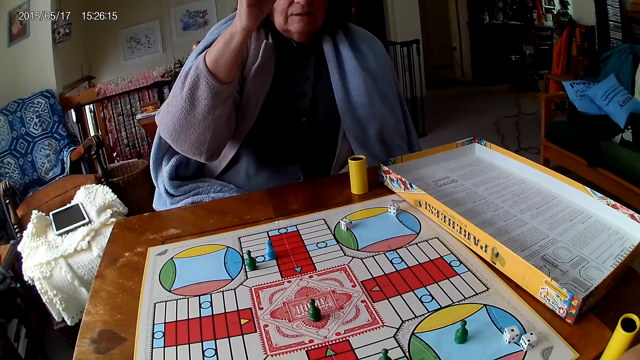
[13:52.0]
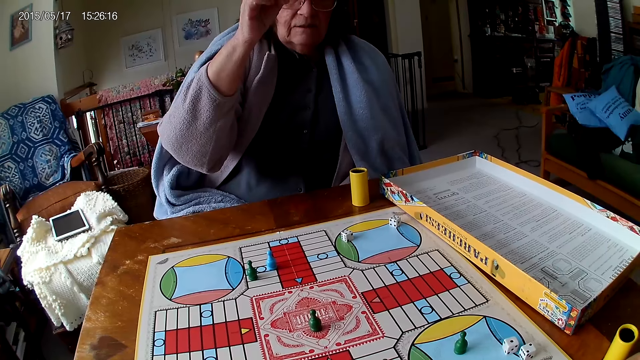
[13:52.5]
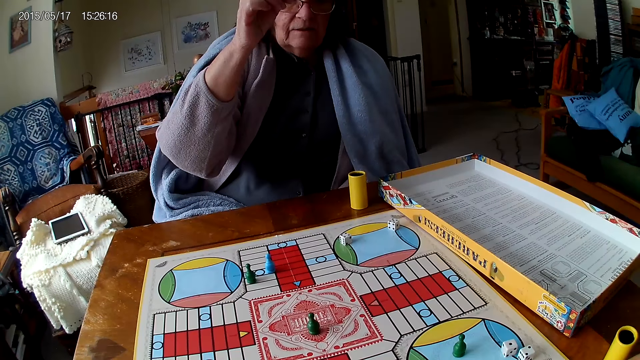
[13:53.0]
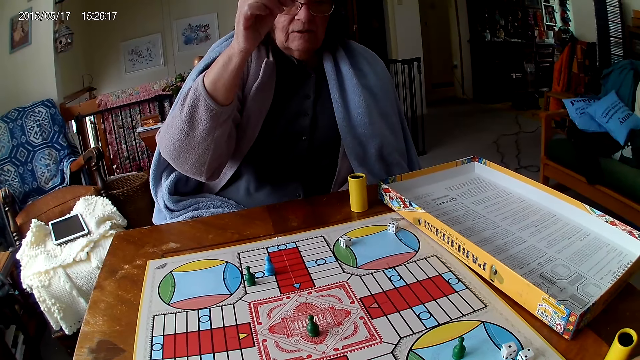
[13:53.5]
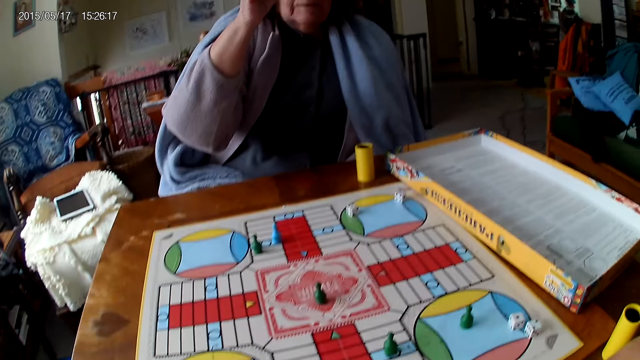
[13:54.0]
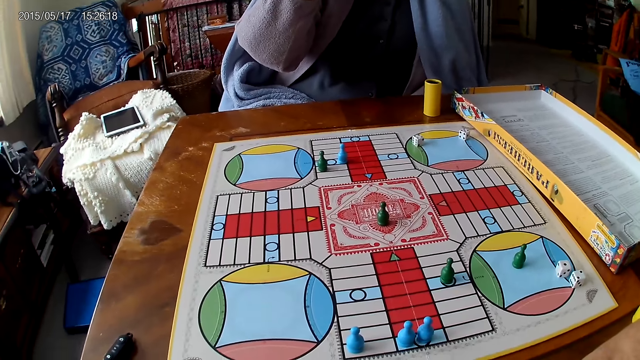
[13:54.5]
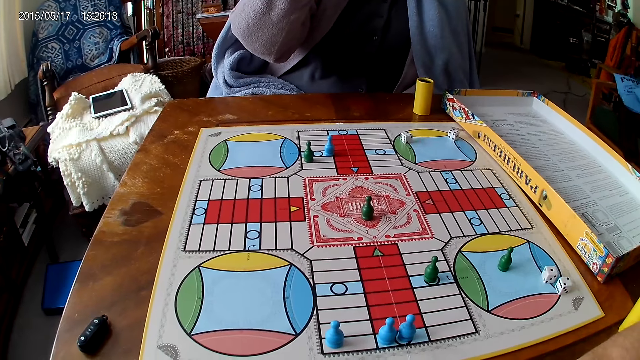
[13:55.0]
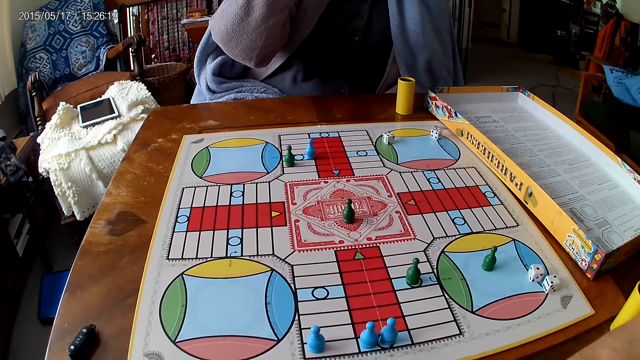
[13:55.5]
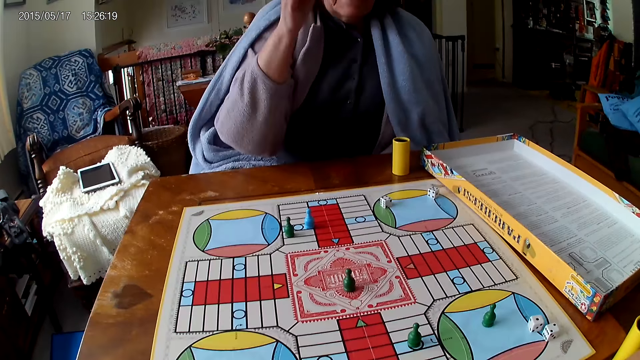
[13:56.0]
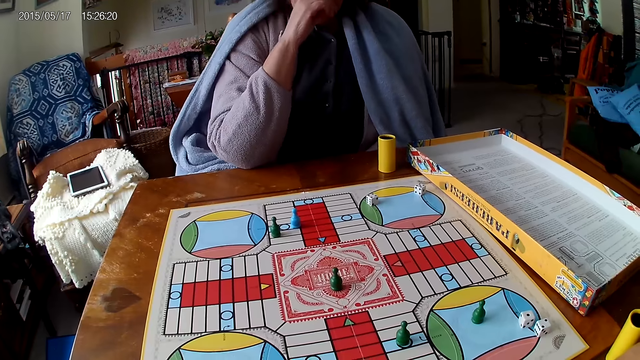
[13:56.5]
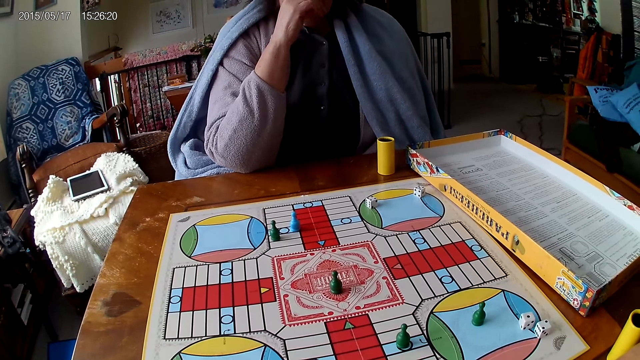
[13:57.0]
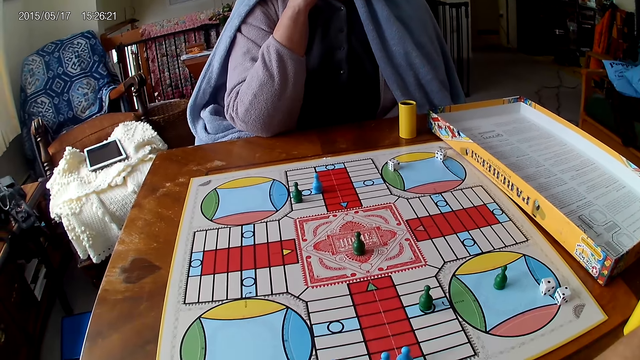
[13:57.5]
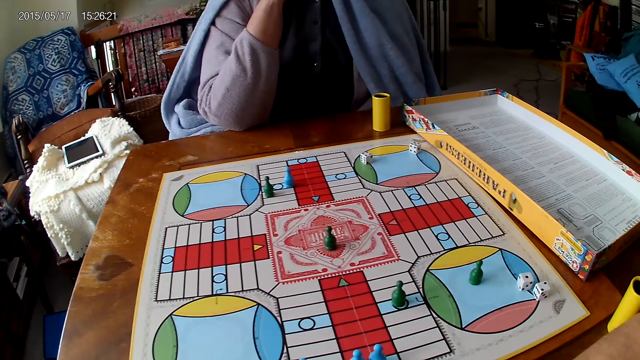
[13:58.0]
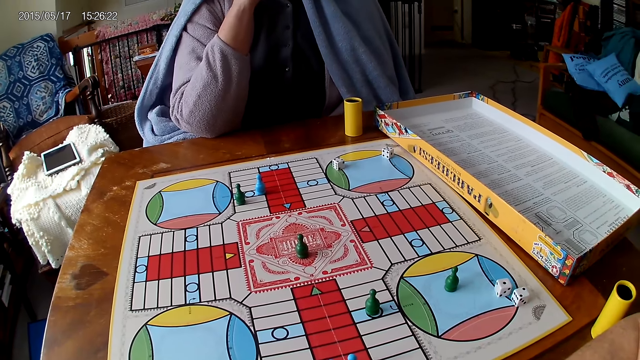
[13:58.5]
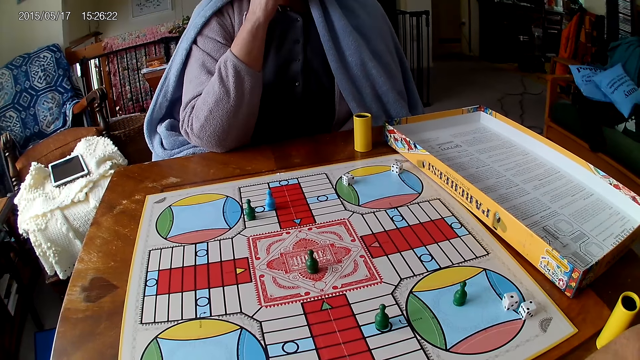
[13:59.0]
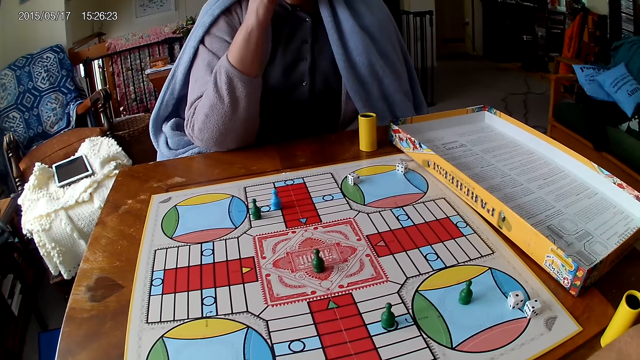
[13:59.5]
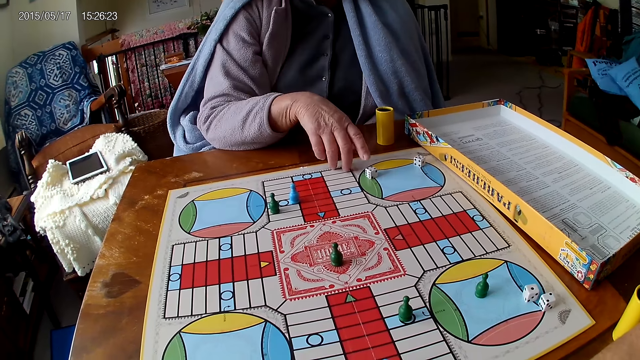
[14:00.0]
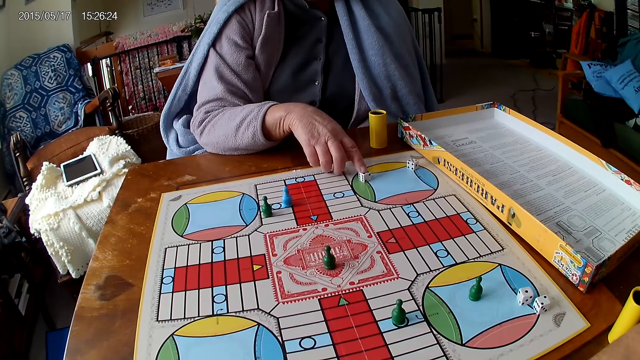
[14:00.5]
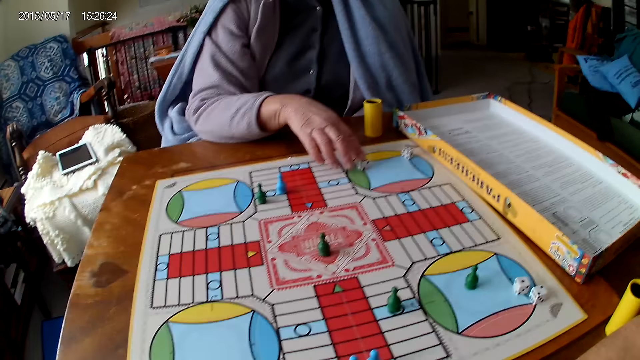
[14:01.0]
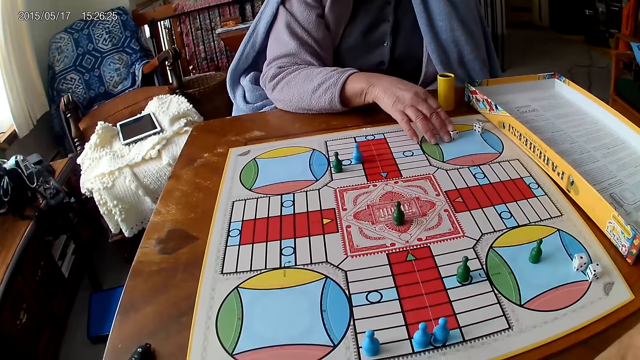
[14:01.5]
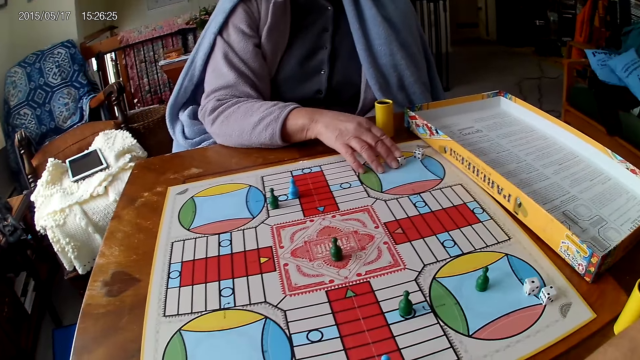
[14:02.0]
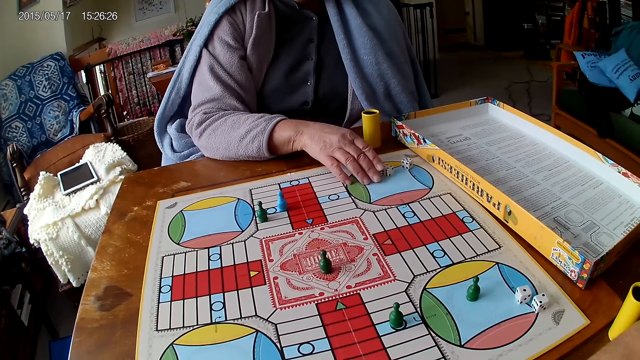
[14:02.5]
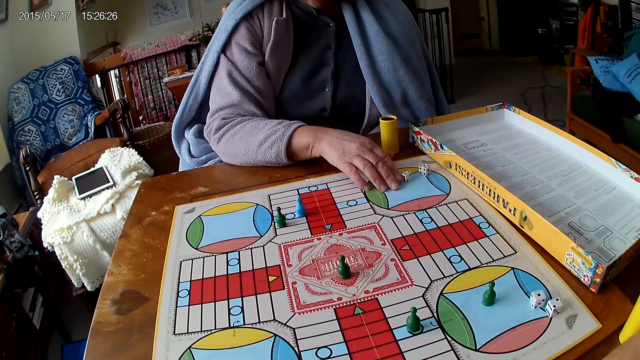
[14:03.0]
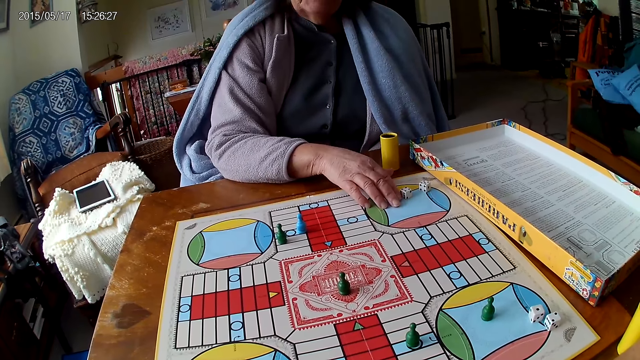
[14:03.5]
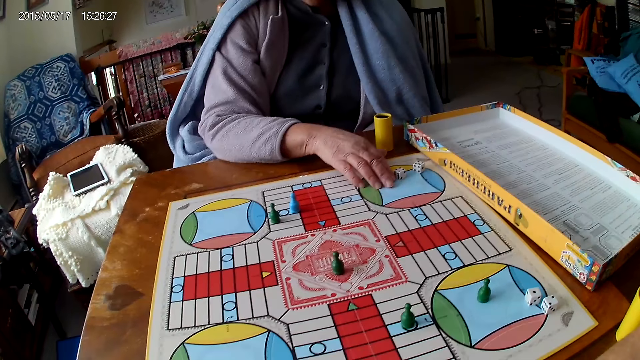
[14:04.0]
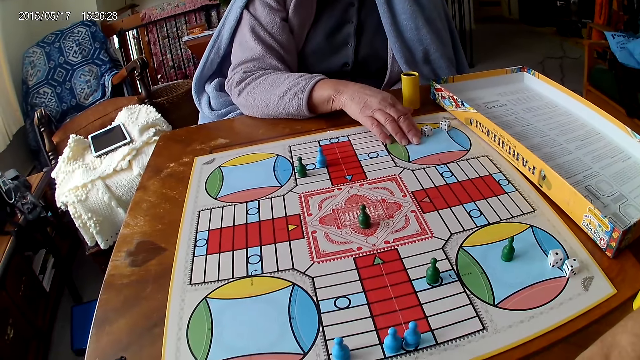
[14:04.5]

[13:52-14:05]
A woman touches the dice. The woman moves a piece of die on the Ludo board with her right hand.

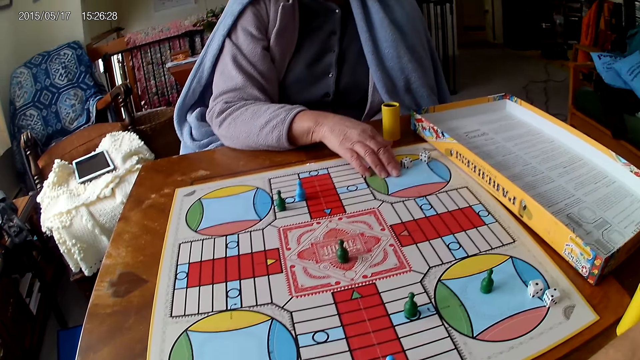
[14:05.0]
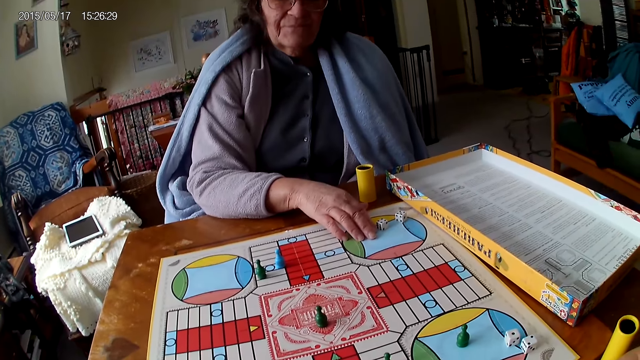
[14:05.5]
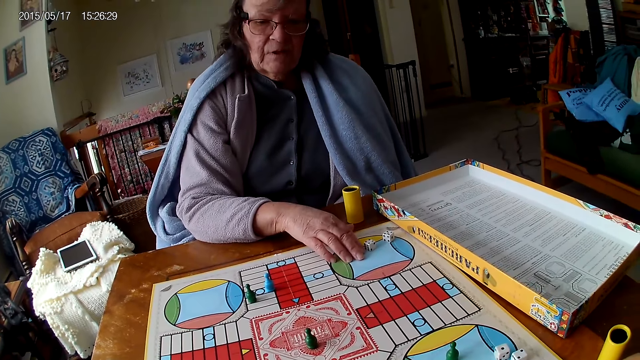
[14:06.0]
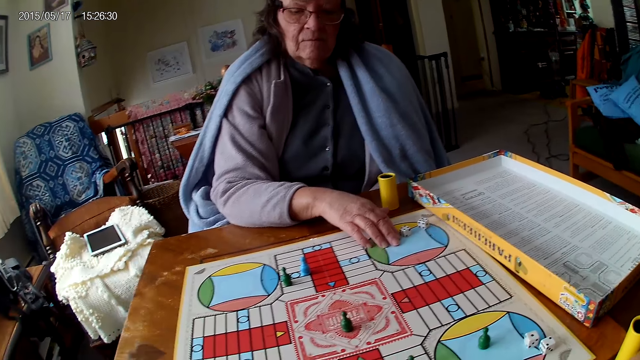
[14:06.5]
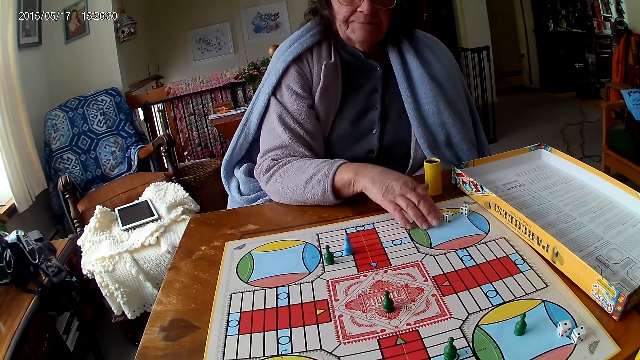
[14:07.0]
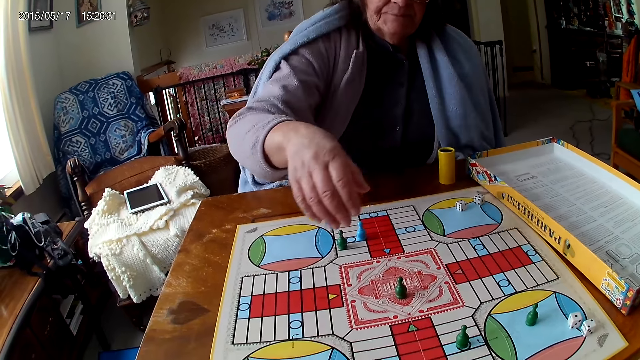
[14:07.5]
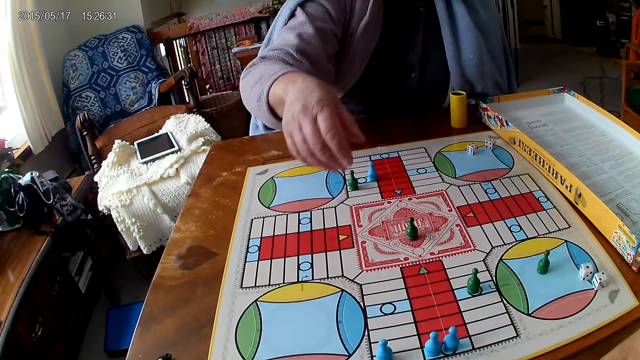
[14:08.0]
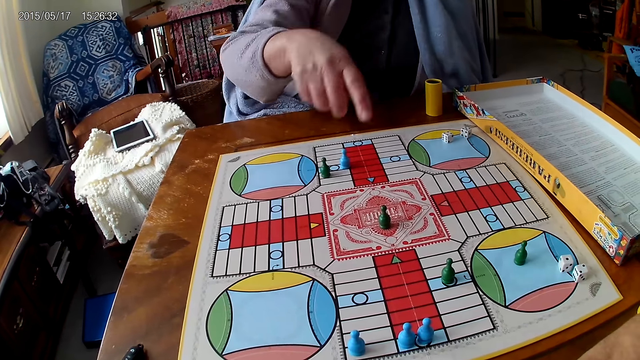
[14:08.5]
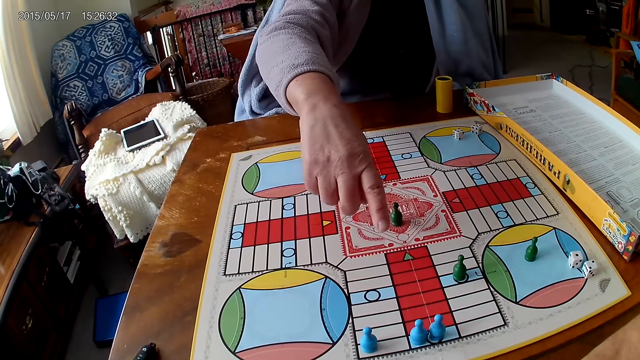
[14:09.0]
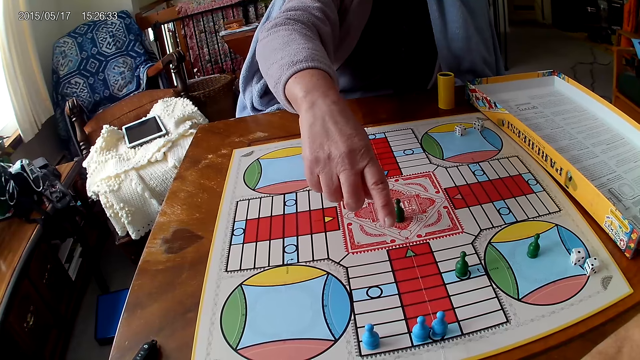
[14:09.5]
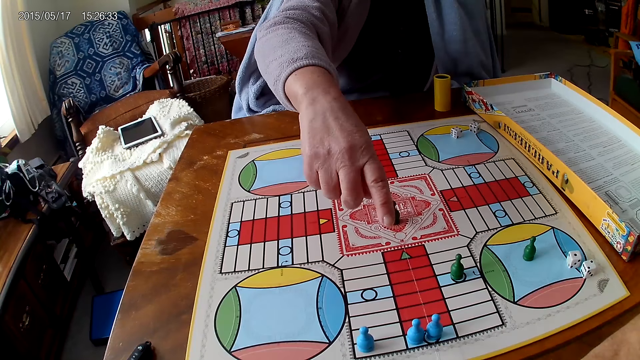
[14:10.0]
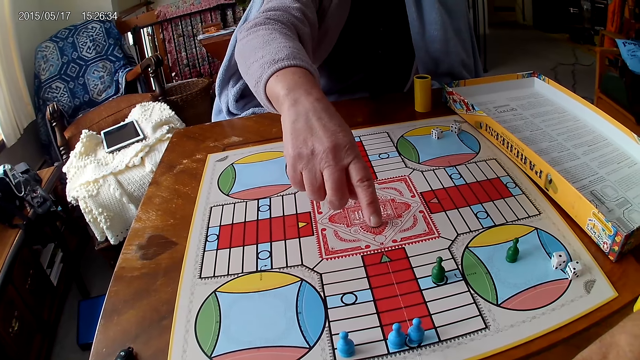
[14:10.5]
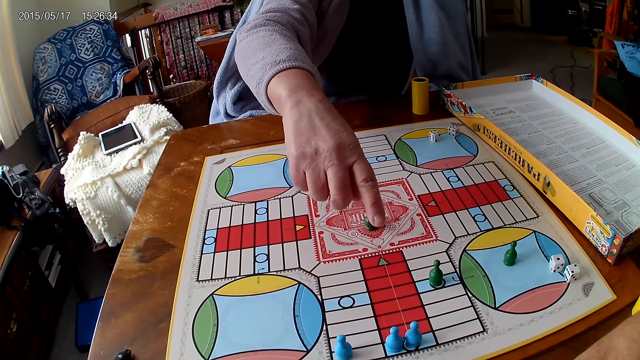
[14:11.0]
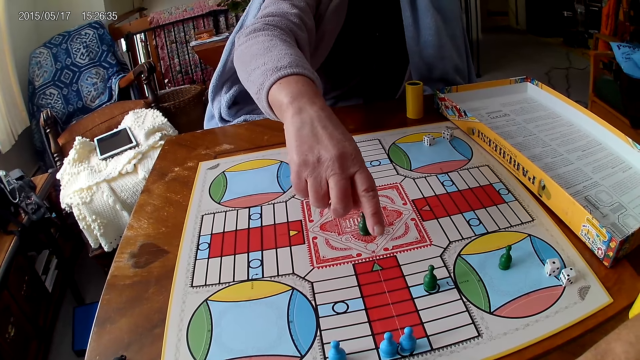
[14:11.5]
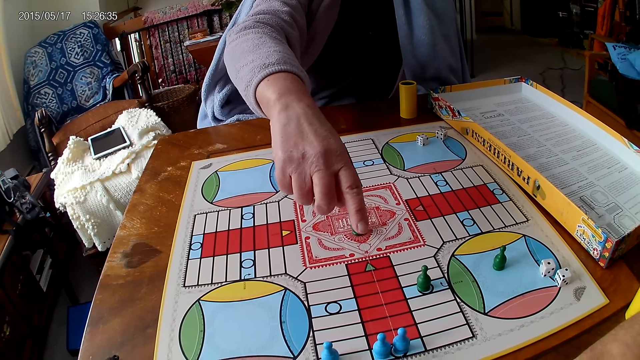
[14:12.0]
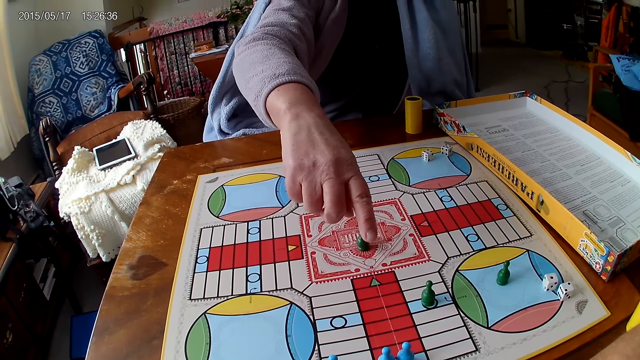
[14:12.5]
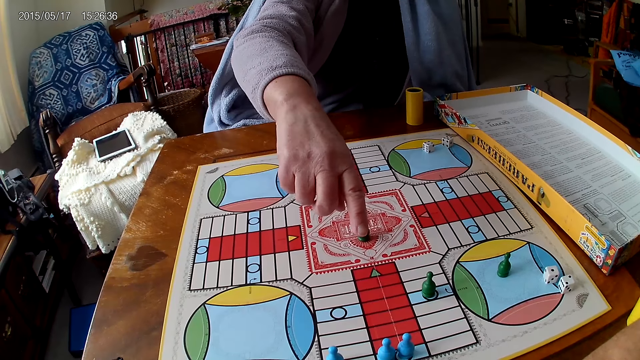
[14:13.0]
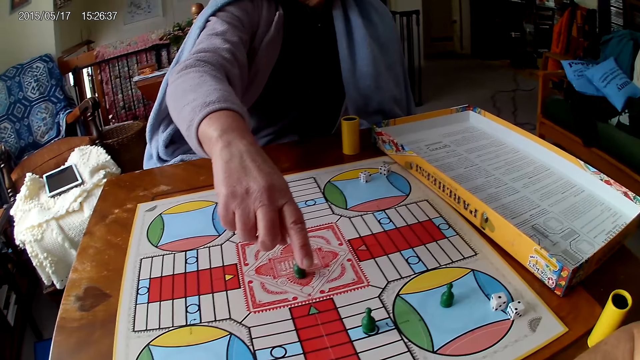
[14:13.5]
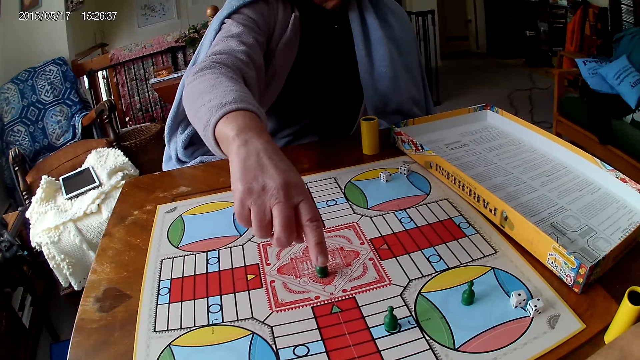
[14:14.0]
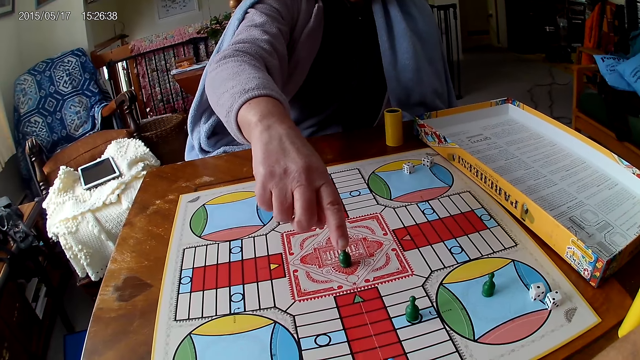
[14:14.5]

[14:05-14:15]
A woman counts the space.
